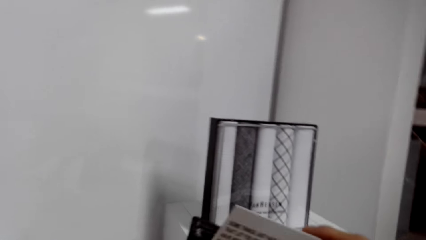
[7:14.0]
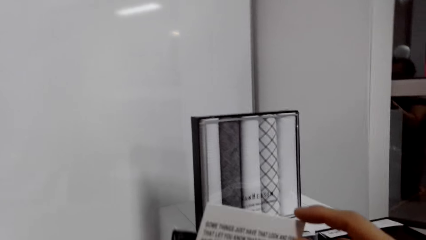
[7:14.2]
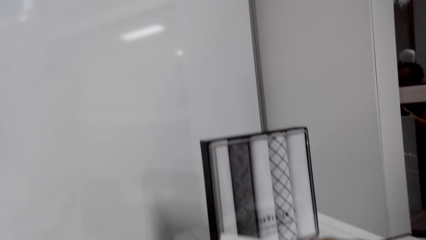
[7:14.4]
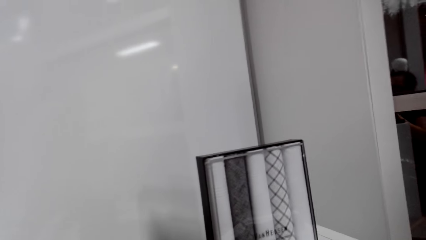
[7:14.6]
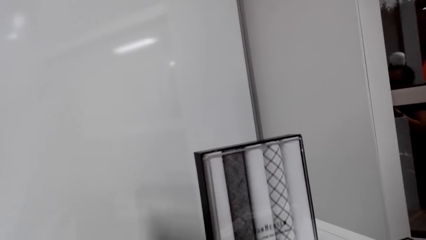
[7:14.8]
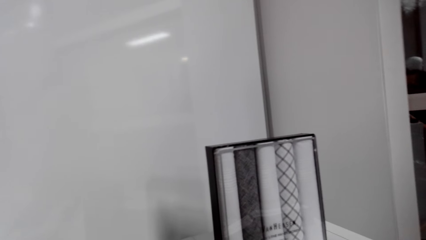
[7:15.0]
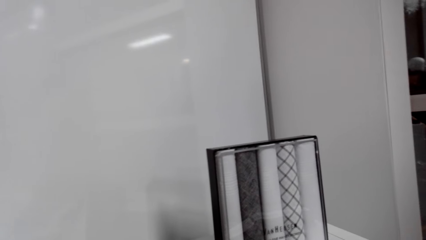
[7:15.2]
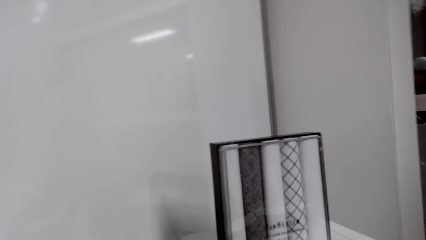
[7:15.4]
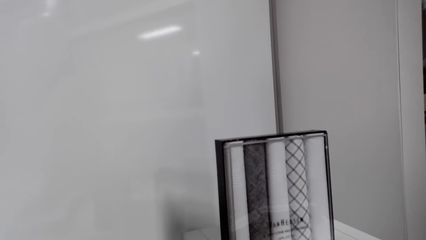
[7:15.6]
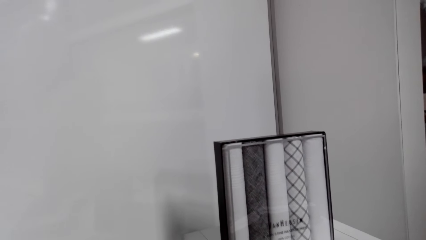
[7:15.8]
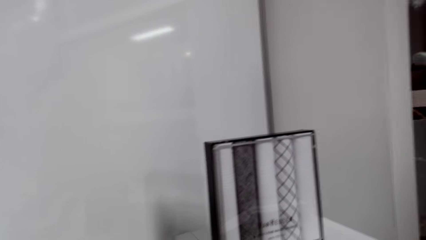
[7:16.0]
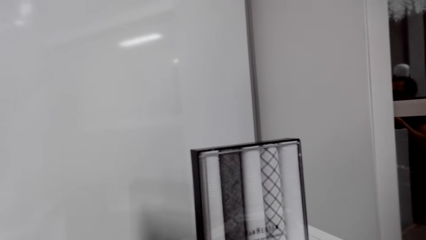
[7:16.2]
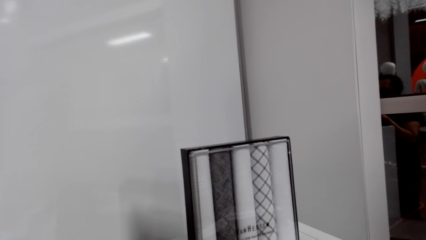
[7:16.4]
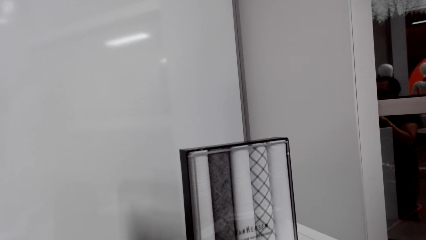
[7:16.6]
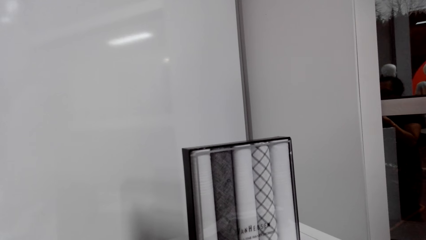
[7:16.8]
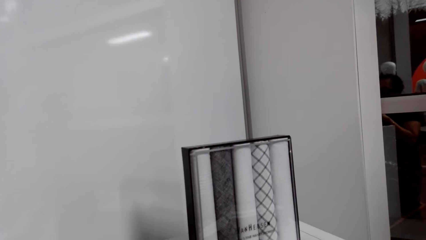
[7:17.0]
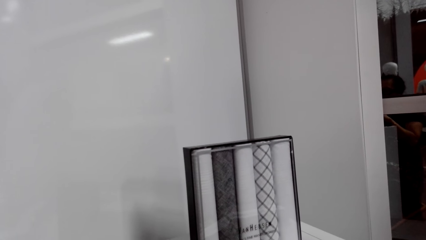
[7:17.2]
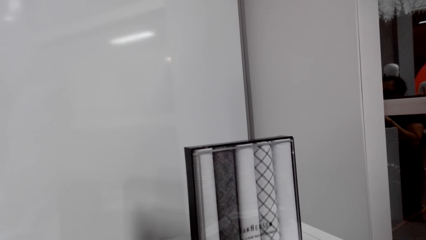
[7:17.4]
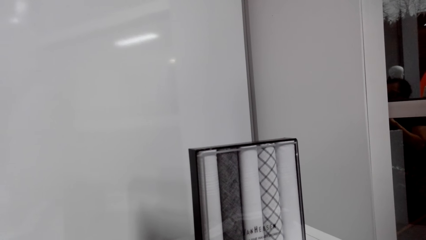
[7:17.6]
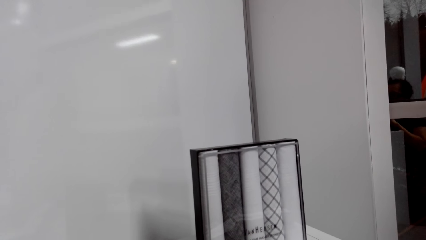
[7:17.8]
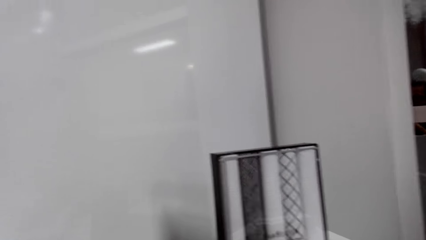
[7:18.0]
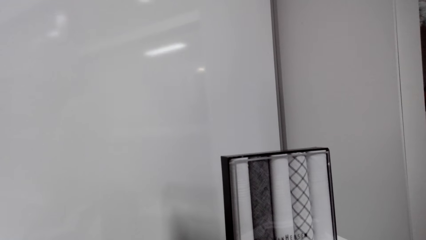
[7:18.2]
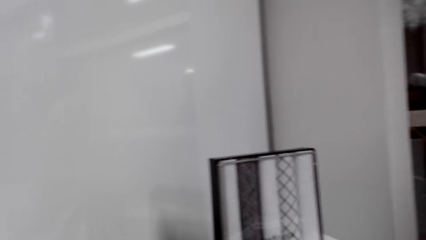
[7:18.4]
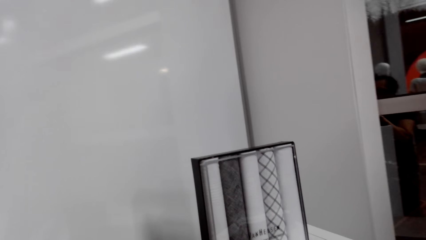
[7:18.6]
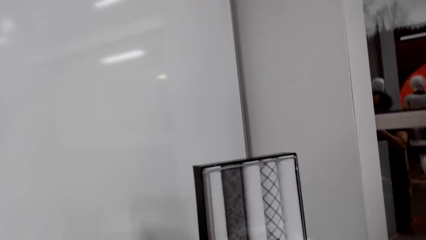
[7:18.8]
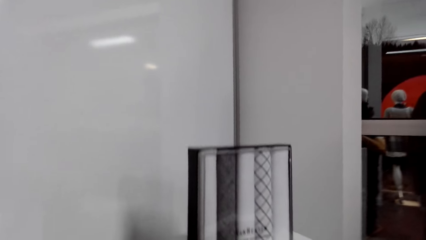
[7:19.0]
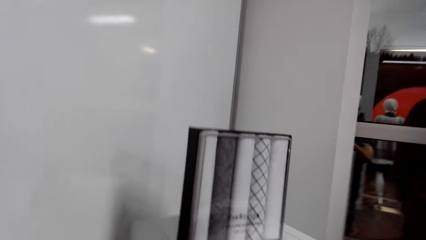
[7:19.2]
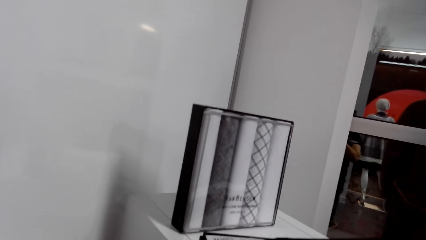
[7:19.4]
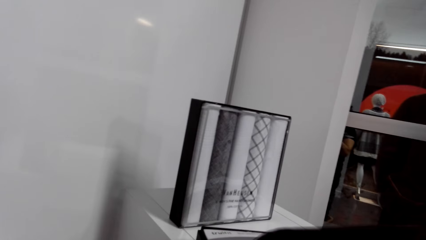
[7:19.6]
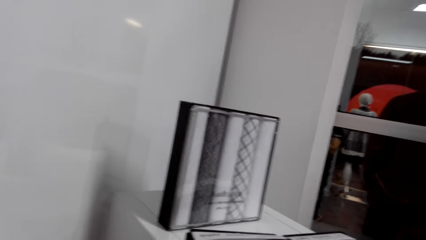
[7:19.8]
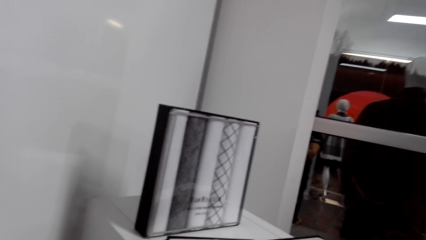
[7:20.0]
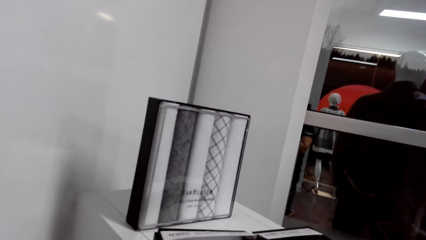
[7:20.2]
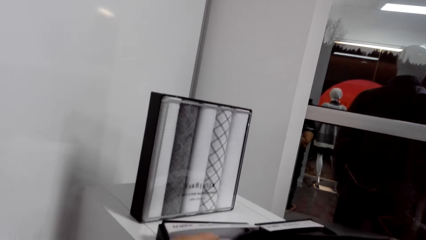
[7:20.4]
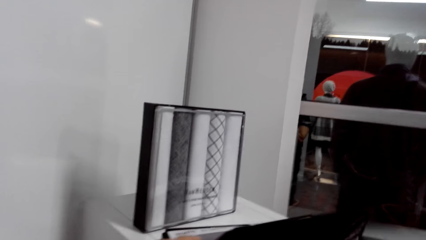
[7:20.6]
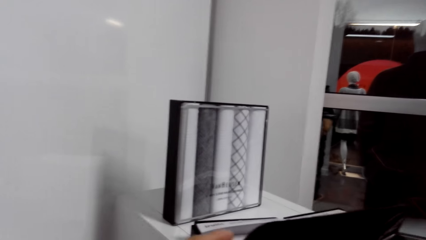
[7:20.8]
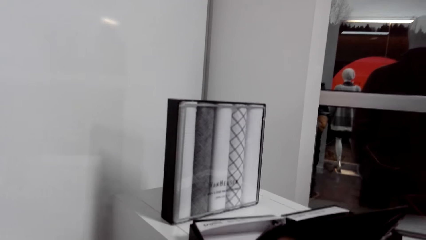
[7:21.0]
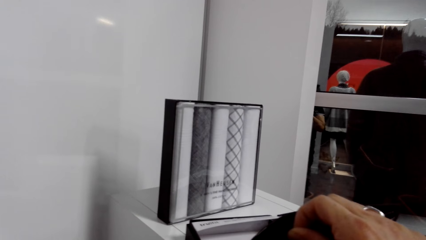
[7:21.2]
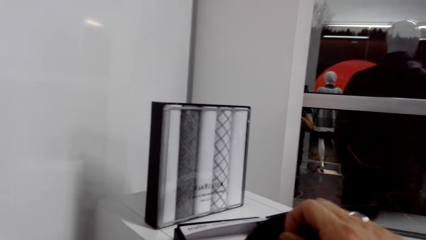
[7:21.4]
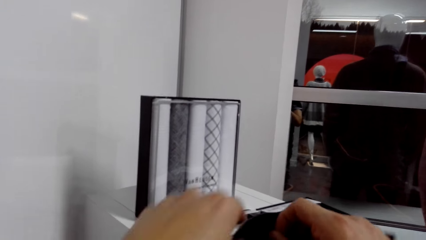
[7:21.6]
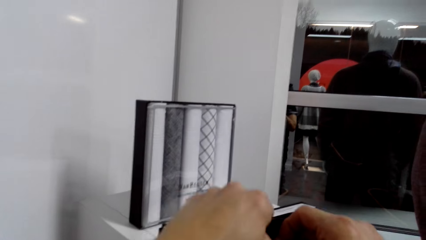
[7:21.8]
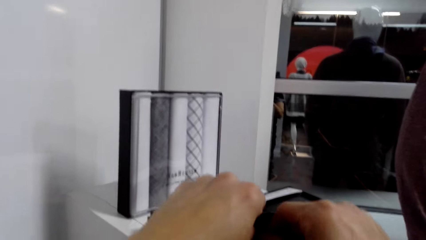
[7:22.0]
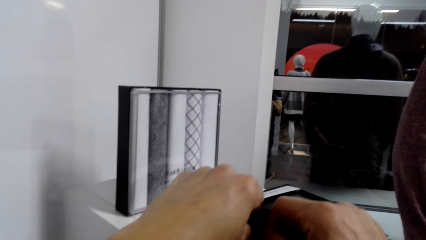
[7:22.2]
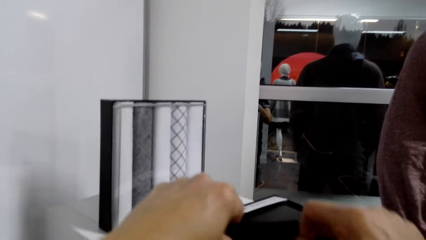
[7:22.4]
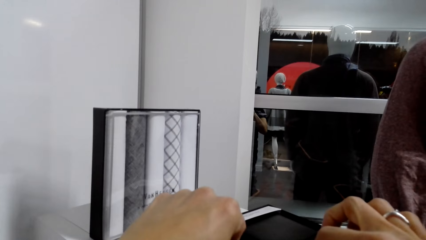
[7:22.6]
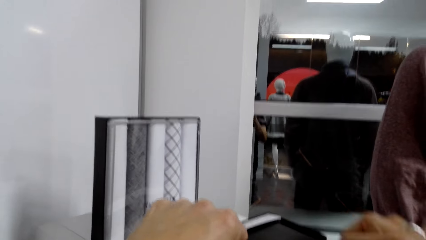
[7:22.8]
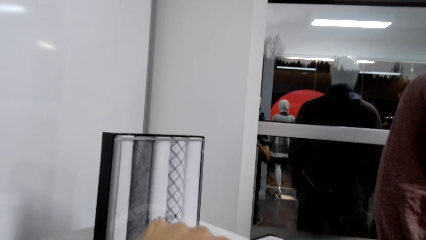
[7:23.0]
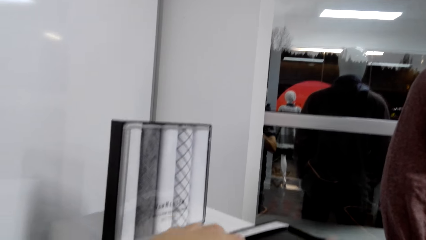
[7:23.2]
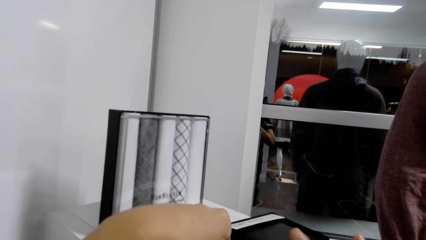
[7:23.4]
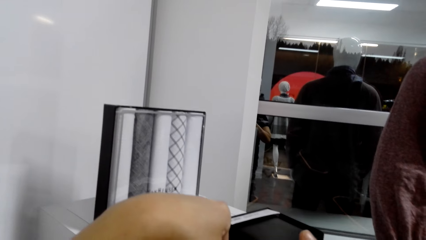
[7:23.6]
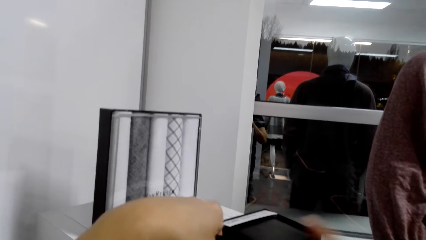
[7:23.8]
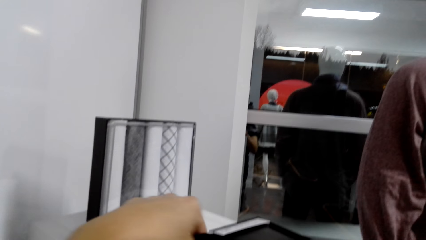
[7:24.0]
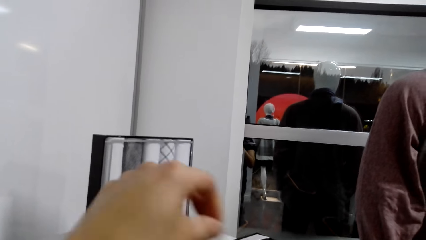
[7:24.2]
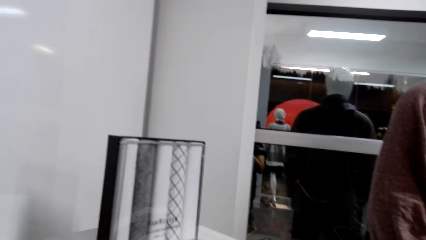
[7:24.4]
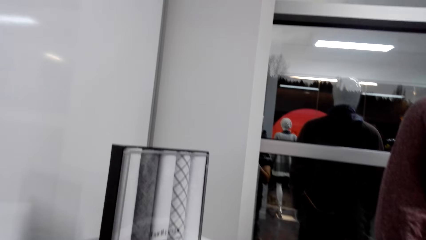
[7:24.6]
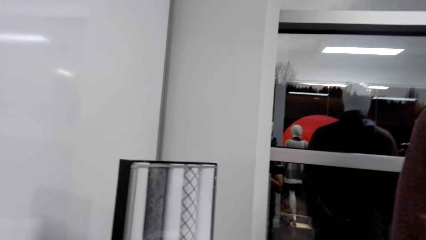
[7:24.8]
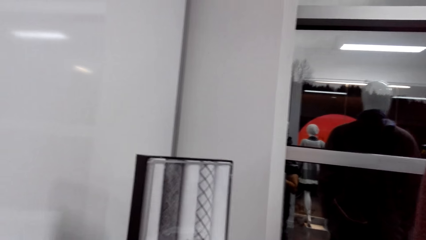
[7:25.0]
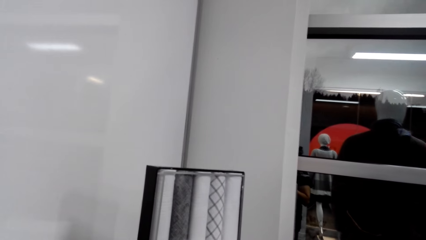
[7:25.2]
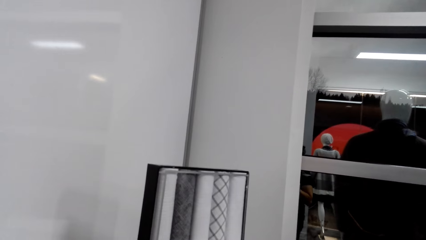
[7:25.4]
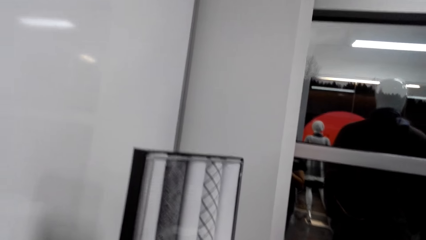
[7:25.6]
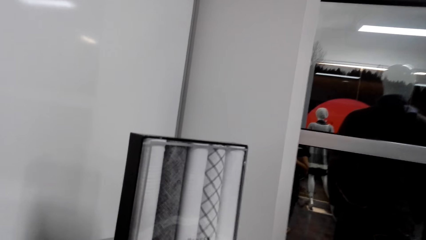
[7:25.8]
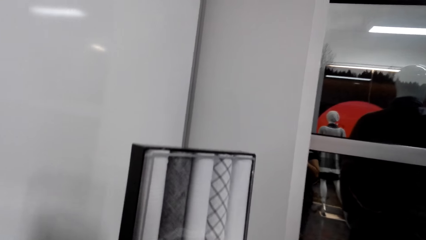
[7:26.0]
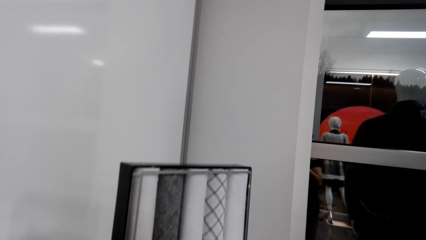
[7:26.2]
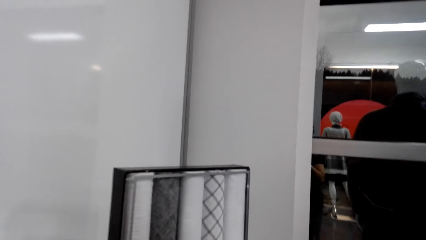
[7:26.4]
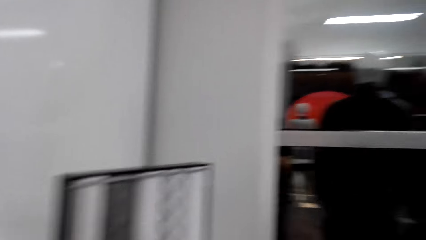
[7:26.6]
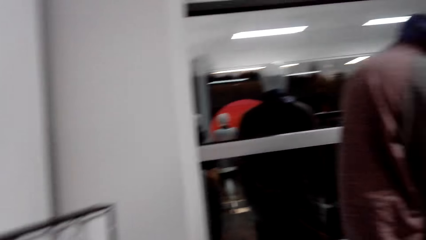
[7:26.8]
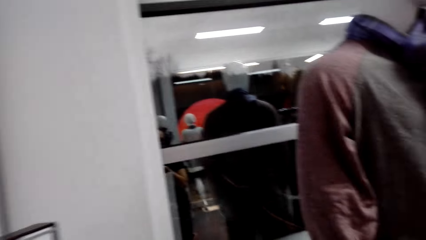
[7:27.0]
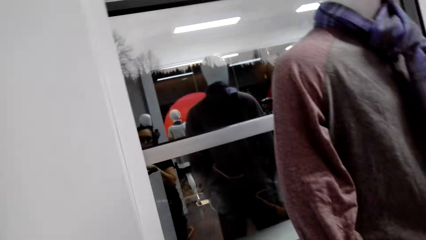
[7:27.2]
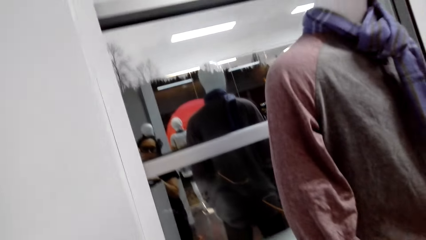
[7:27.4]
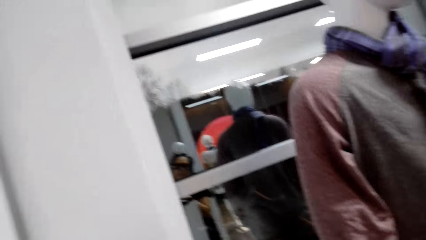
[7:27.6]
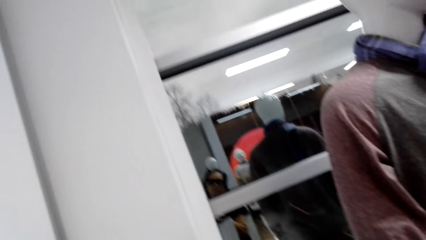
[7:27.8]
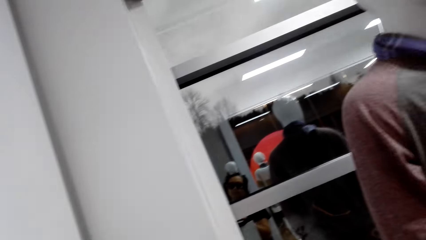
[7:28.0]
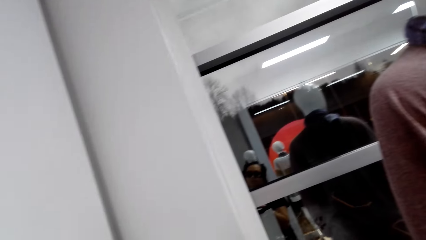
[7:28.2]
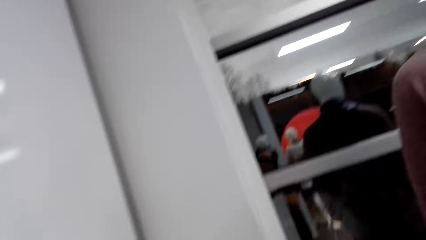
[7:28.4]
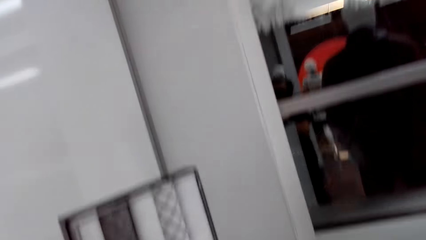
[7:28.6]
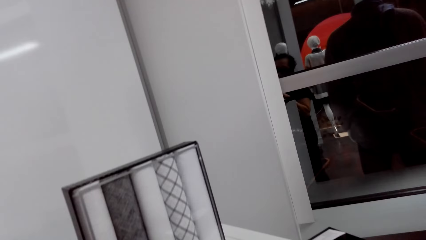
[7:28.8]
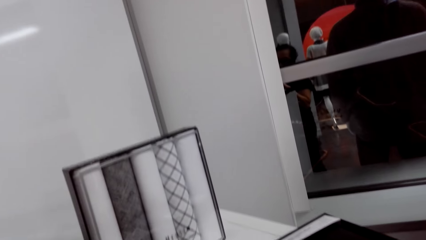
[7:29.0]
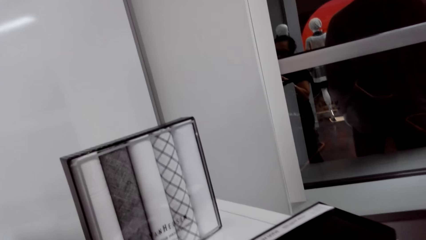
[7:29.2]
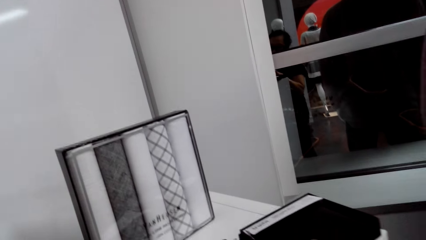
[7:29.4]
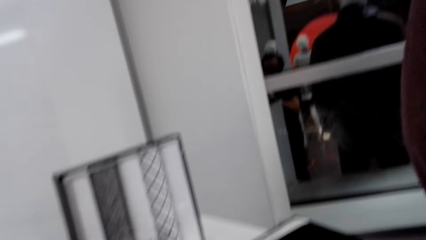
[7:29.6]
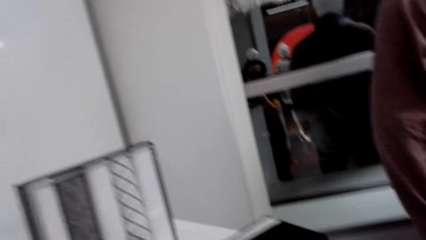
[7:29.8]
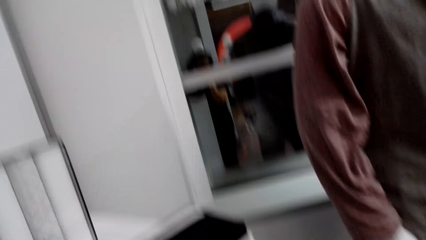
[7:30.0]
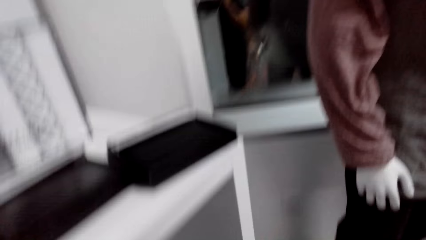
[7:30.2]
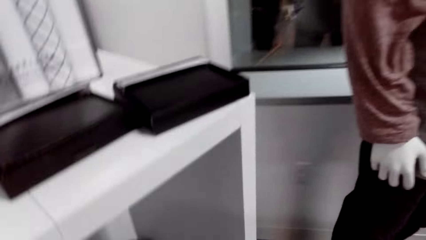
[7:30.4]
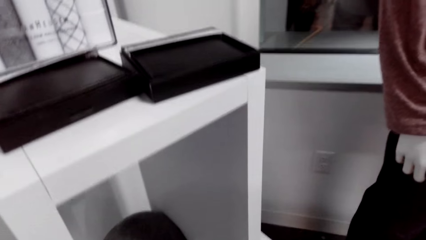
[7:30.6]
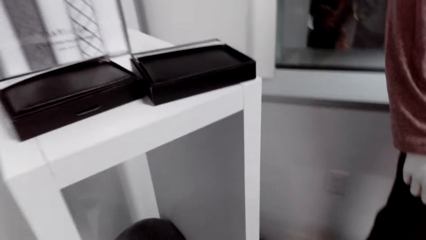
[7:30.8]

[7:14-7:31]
The camera wearer closes the purse.
